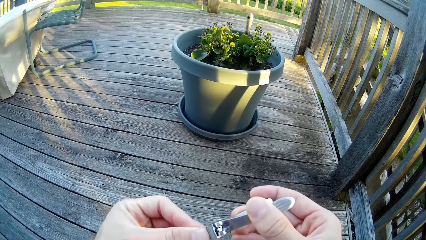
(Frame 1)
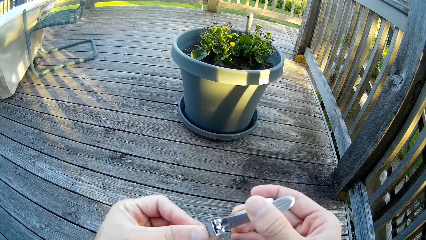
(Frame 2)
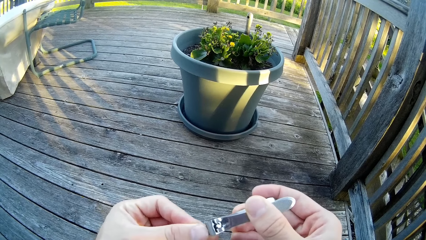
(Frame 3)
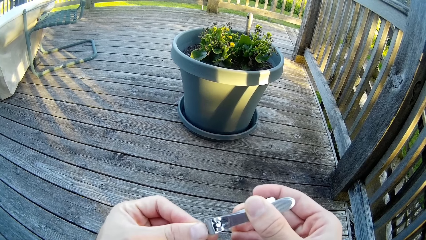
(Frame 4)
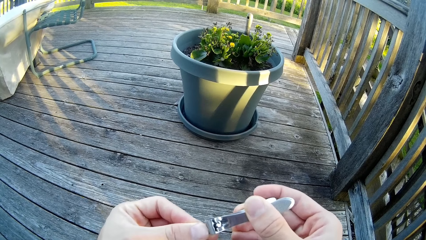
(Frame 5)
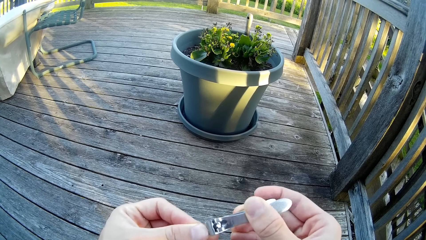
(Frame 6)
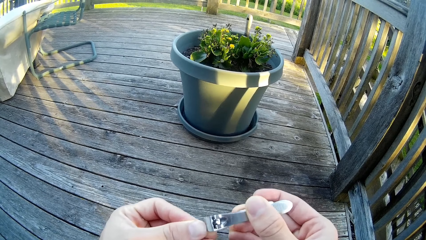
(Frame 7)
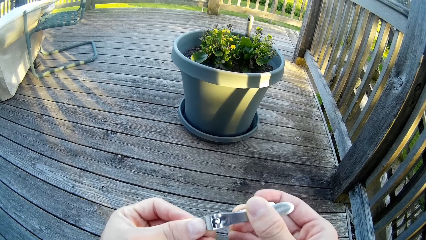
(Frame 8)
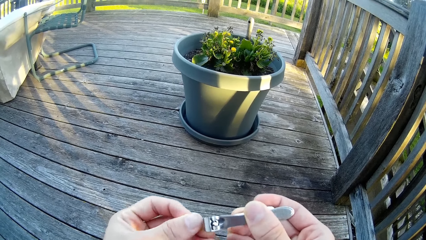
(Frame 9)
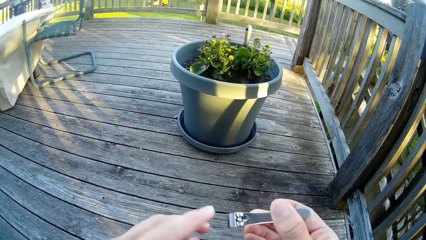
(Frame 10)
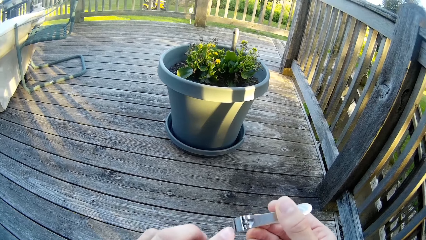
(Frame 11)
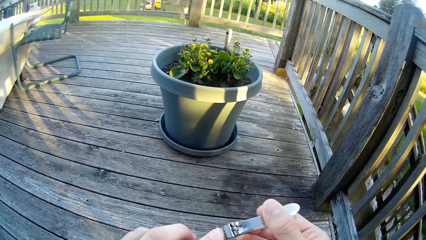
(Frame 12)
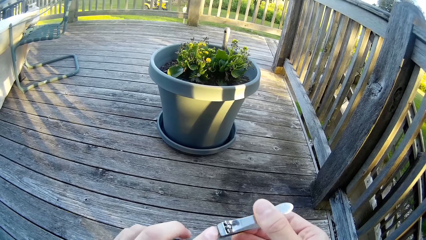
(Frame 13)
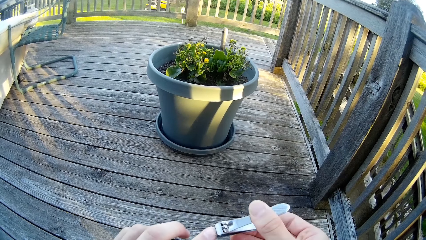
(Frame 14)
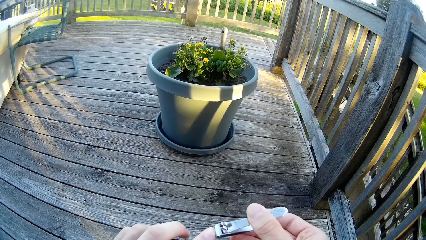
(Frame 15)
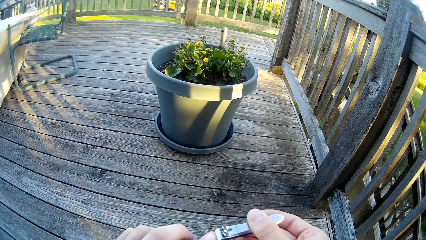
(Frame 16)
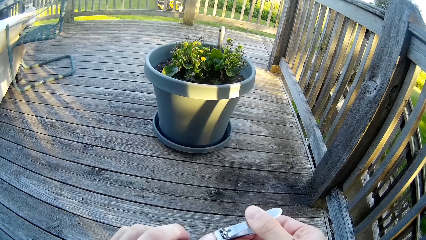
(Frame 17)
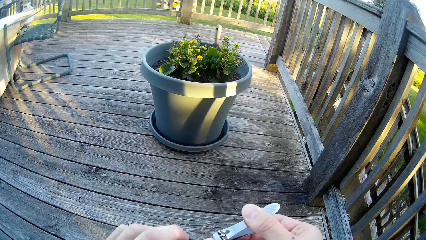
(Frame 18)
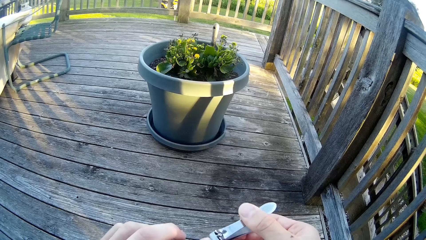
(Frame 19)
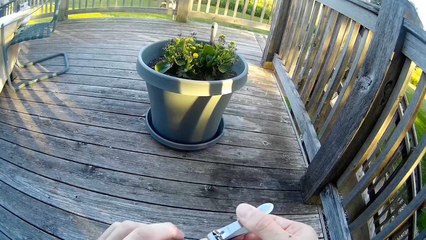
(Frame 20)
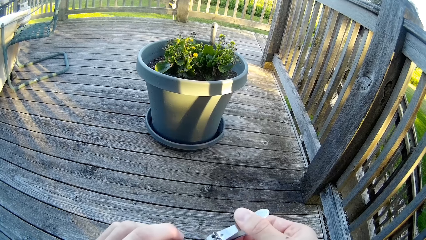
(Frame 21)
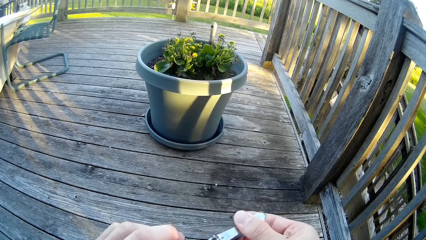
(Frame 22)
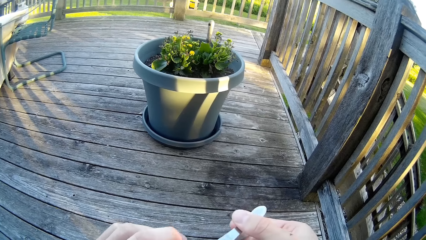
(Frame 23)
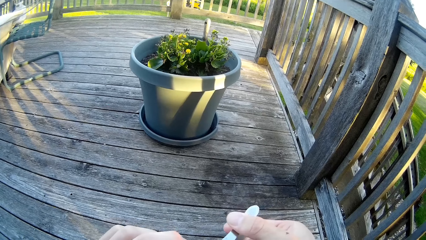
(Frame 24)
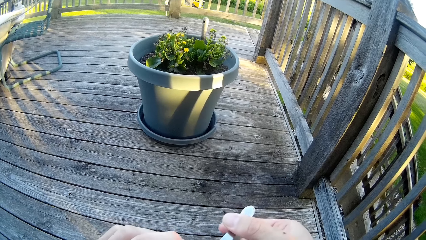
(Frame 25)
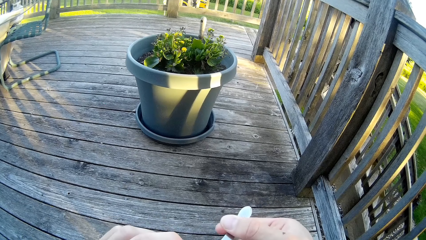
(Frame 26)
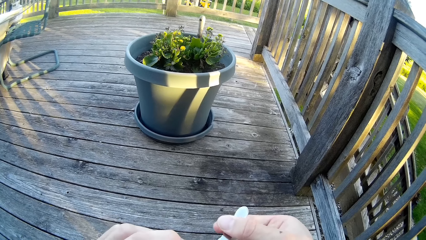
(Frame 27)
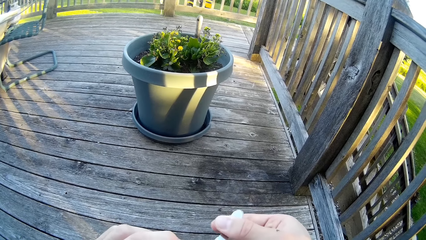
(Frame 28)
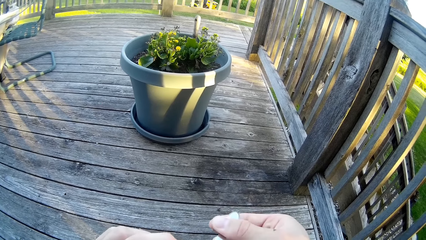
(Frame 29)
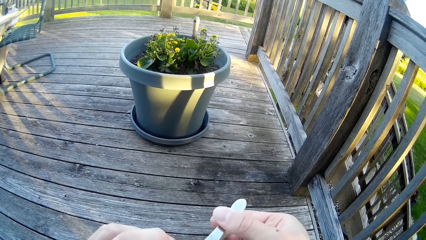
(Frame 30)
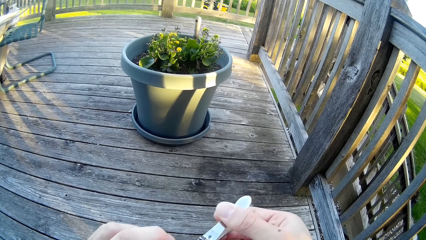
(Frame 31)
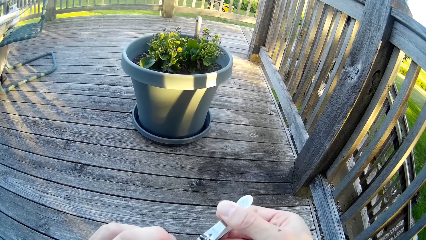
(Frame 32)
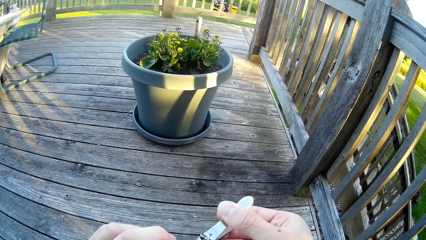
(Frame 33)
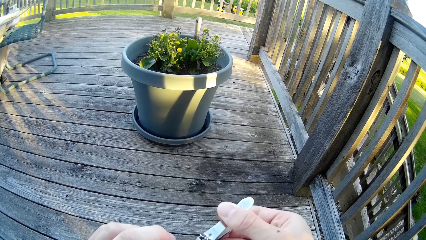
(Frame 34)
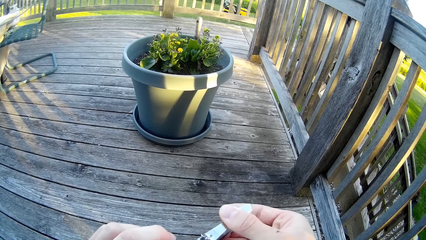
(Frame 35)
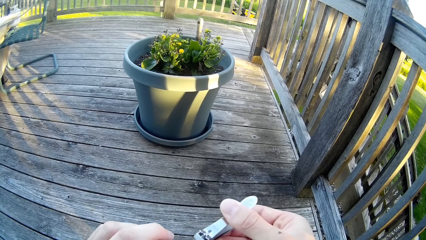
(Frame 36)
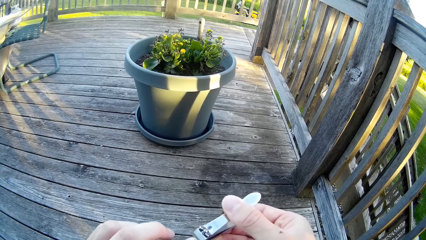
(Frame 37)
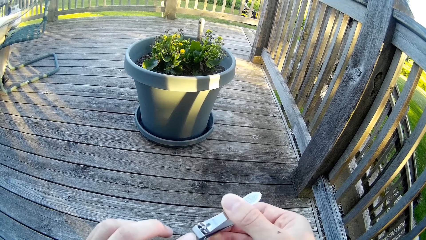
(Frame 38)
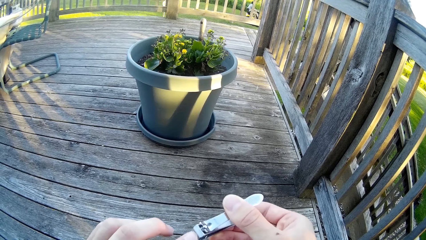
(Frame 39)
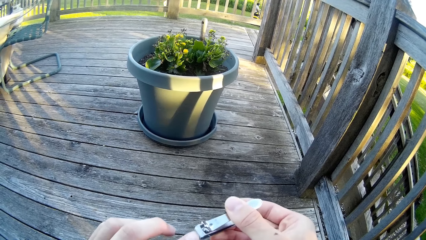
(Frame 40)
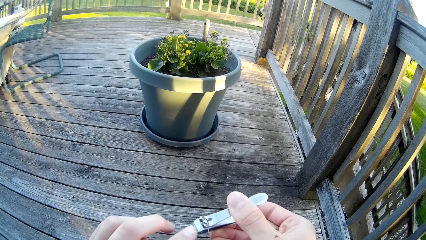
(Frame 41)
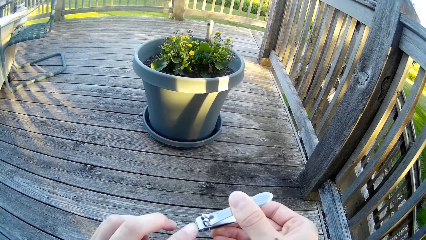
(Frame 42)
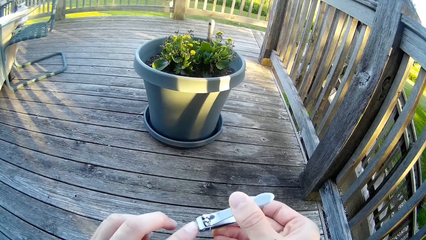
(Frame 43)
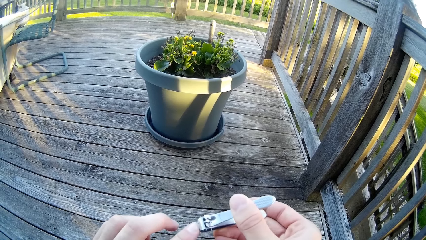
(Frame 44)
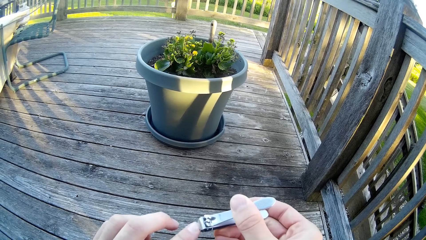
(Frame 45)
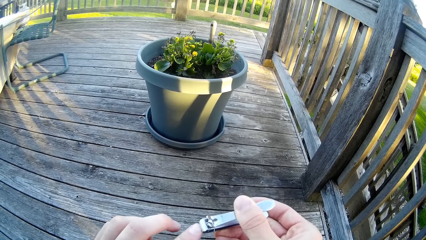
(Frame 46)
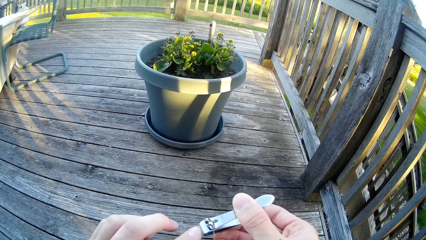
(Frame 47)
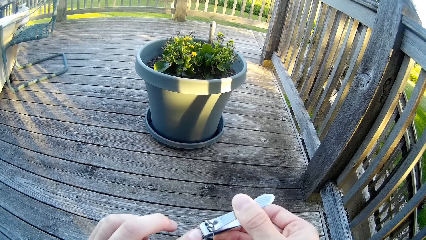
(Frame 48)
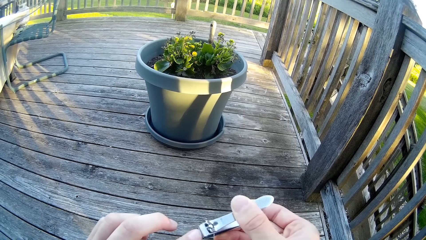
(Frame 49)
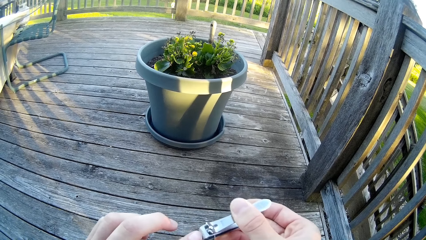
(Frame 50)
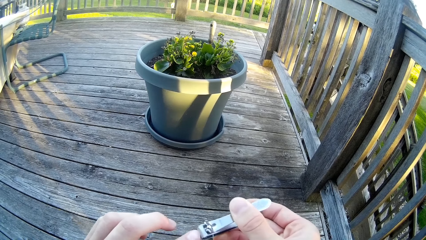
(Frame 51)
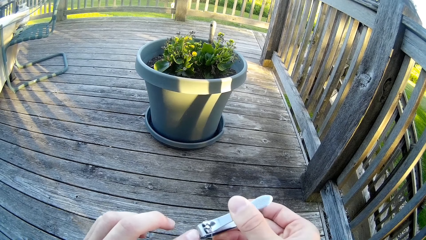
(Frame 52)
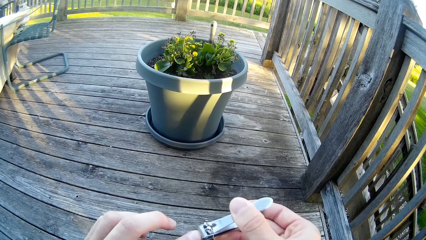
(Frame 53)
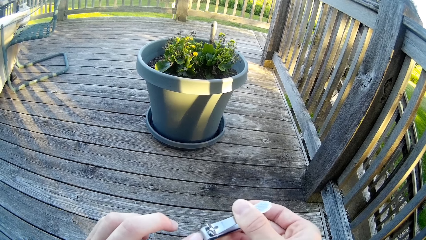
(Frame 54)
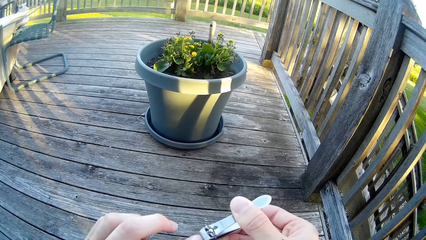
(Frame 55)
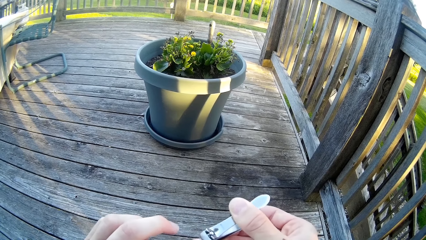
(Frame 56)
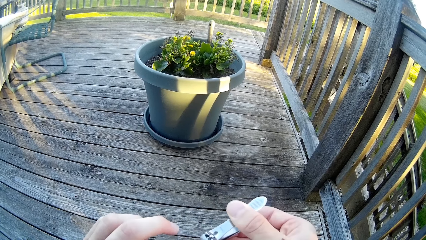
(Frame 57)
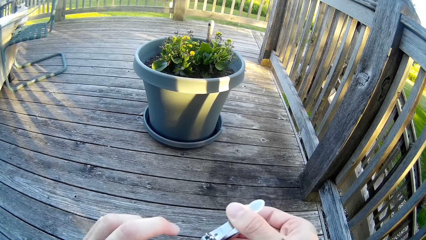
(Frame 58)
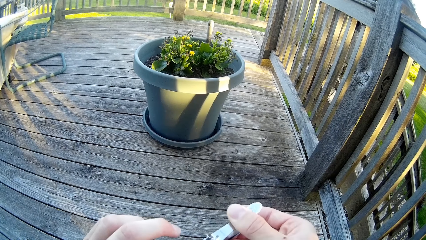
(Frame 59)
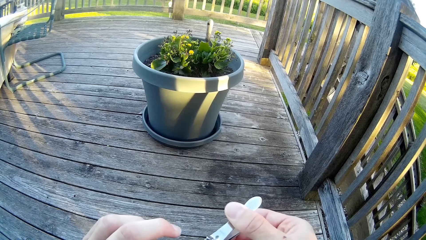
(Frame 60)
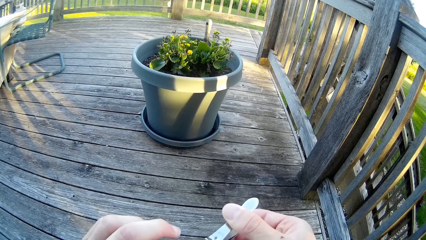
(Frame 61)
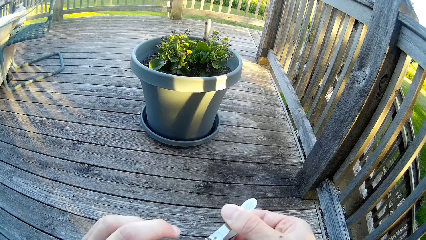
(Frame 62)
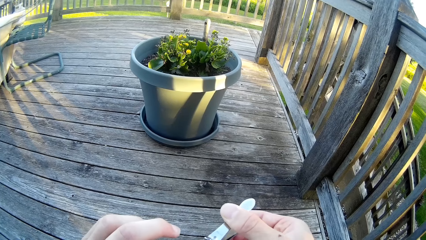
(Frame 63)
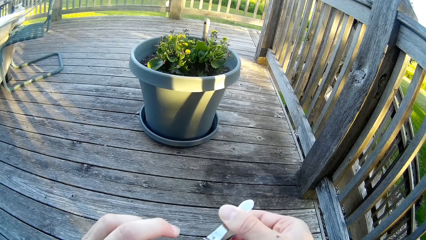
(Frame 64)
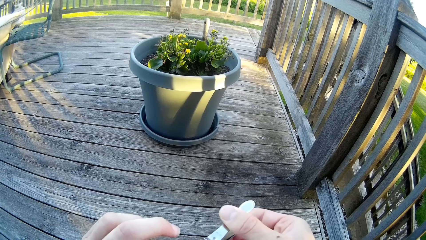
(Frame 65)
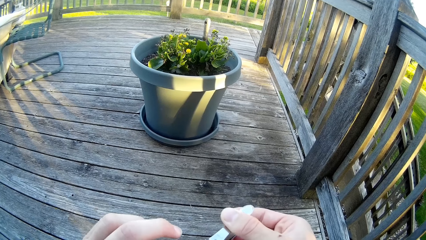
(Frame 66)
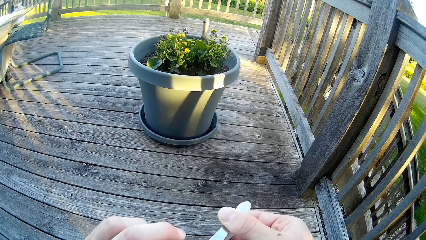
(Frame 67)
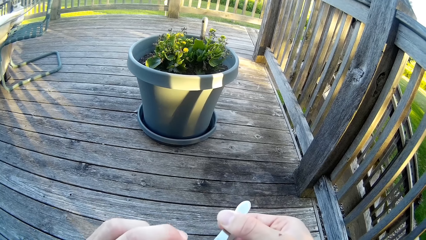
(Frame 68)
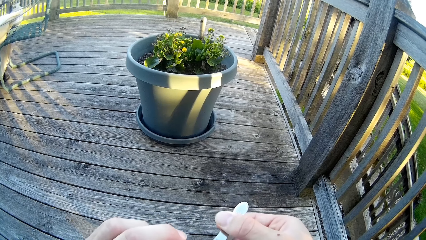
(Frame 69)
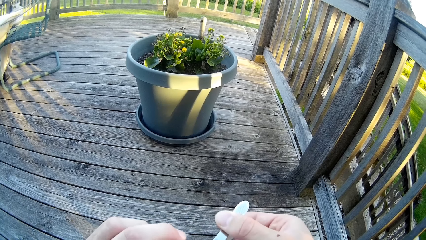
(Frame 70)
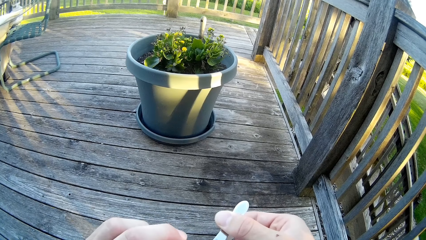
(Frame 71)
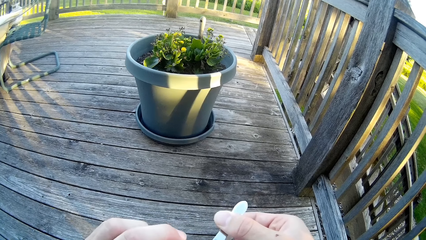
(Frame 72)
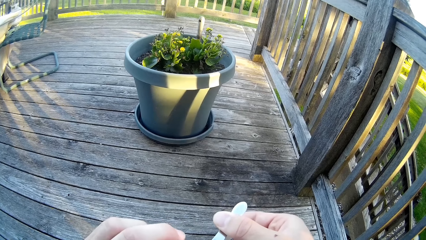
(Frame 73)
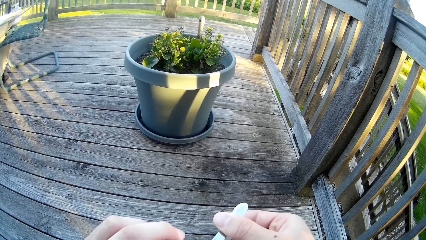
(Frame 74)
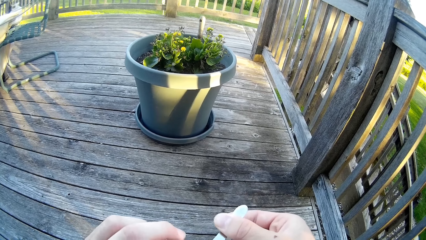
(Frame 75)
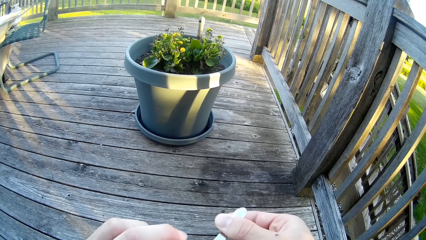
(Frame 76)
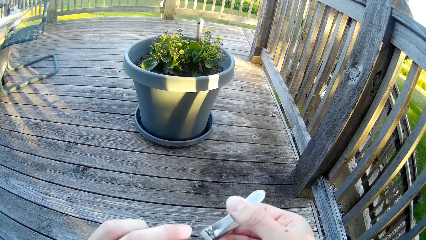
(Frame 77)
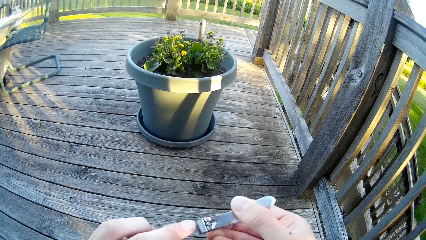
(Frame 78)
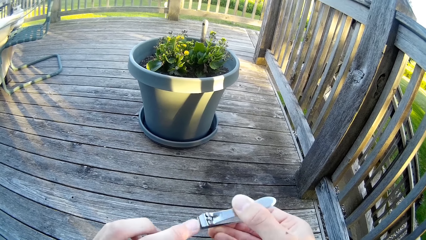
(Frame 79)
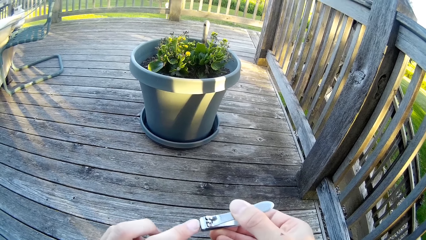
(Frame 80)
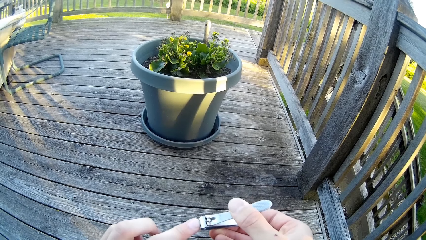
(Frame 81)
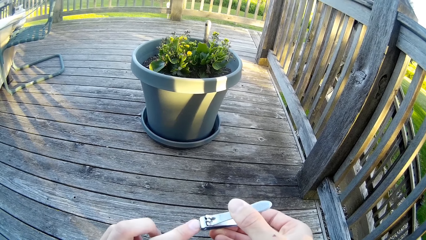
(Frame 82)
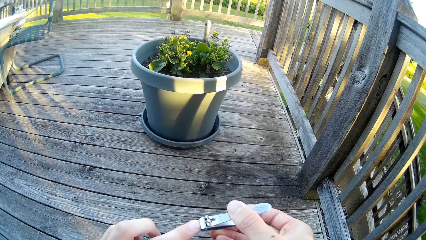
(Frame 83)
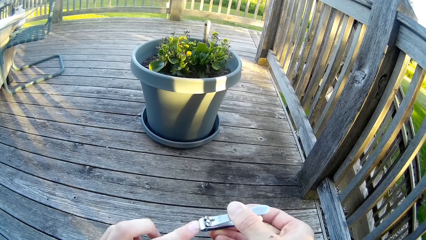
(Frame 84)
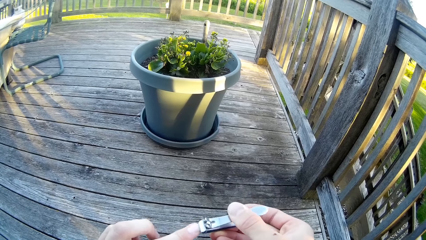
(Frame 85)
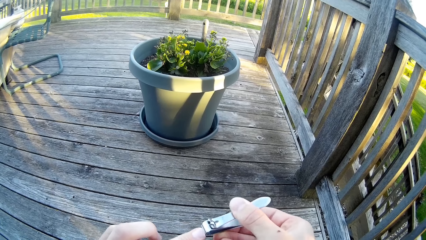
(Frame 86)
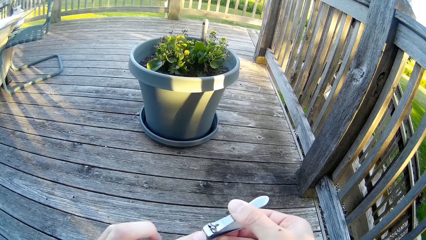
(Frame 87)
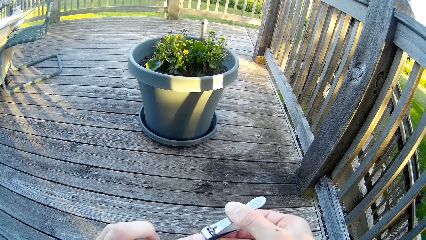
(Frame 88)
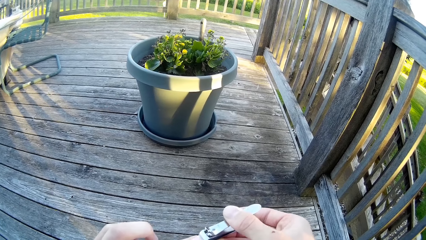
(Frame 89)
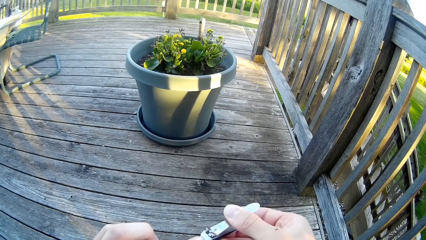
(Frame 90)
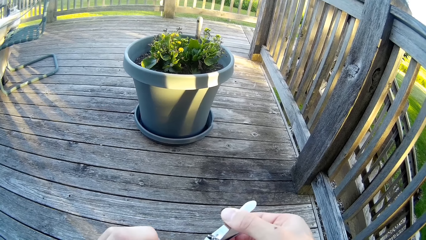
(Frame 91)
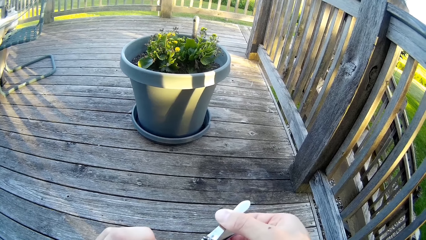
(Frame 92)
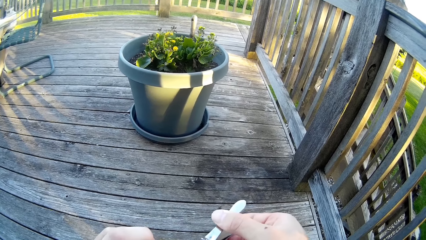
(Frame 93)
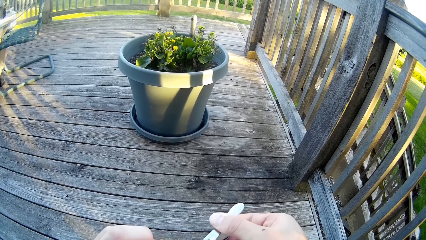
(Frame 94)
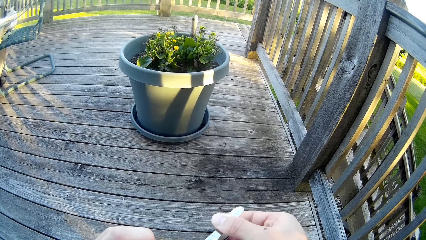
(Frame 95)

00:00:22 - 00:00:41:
A man mows the lawn with an electric lawn mower. The camera wearer cuts his left index fingernail with the nail cutter. He cuts his left middle fingernail with the nail cutter.
